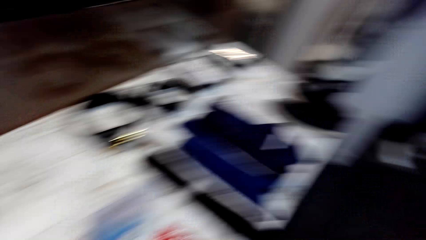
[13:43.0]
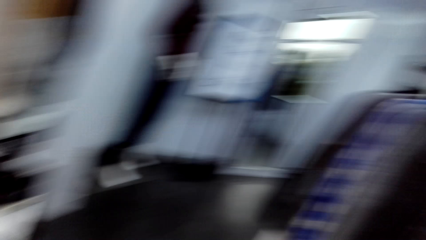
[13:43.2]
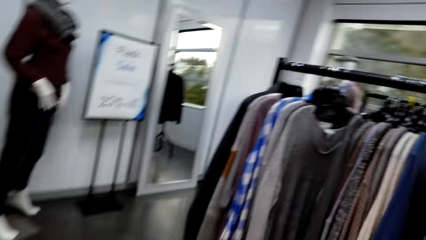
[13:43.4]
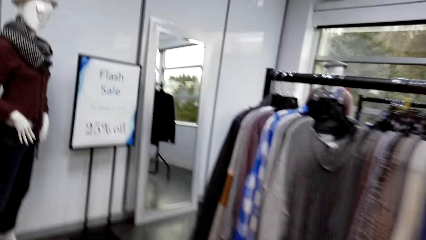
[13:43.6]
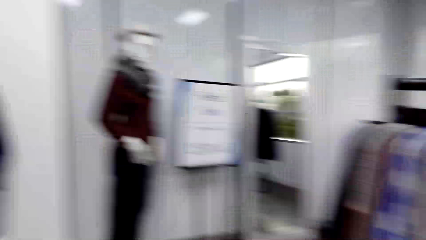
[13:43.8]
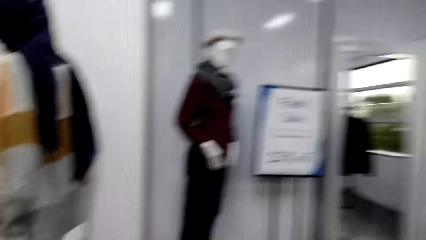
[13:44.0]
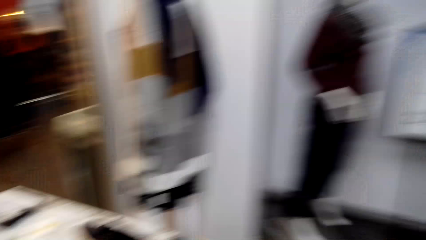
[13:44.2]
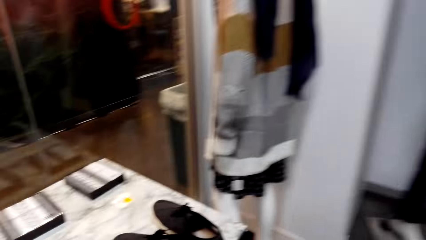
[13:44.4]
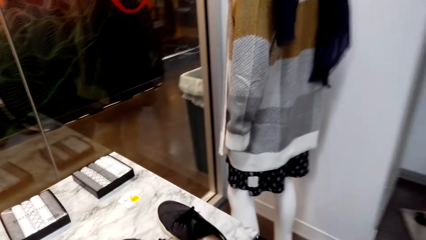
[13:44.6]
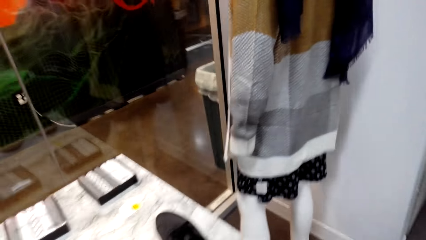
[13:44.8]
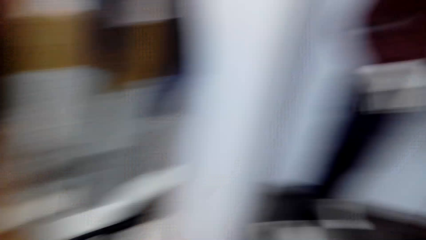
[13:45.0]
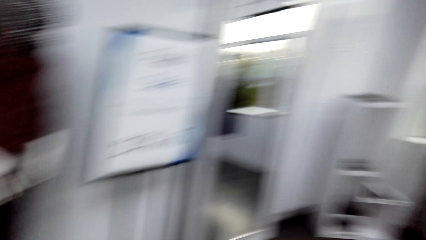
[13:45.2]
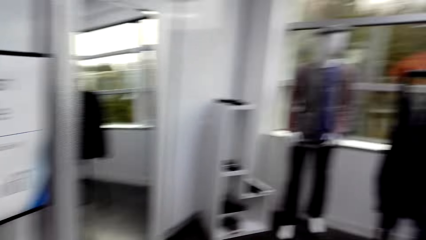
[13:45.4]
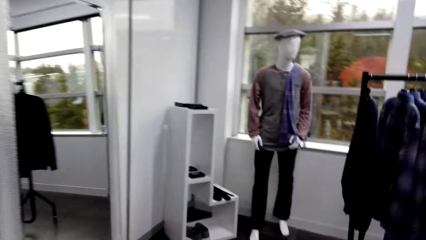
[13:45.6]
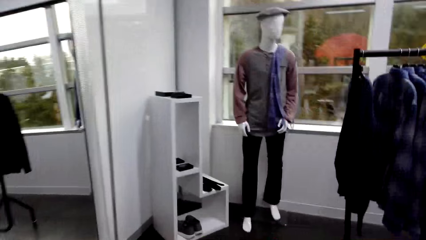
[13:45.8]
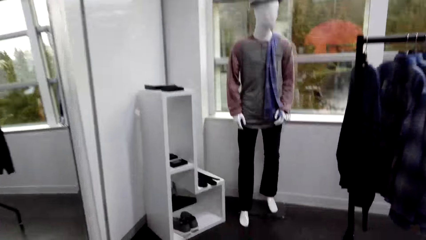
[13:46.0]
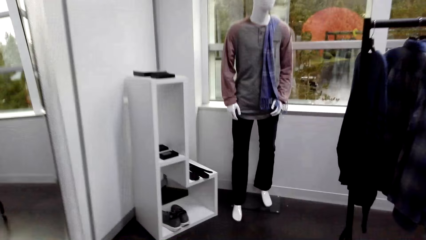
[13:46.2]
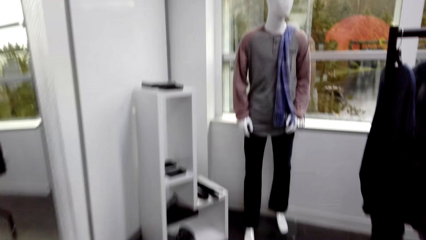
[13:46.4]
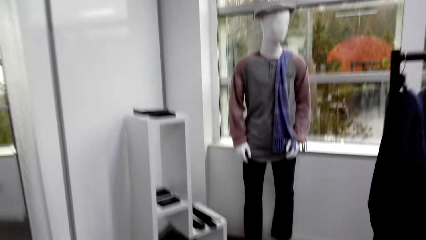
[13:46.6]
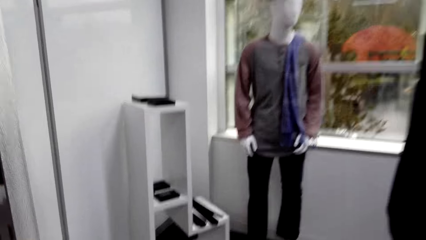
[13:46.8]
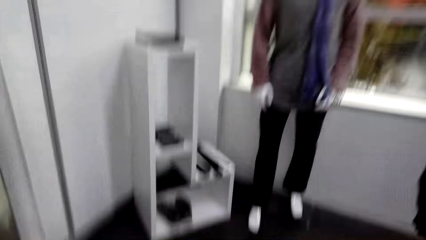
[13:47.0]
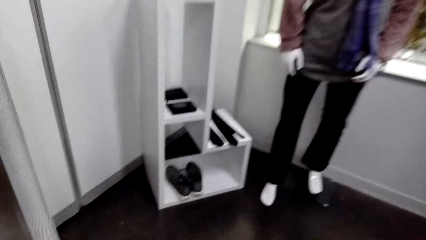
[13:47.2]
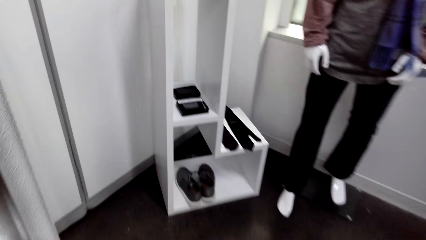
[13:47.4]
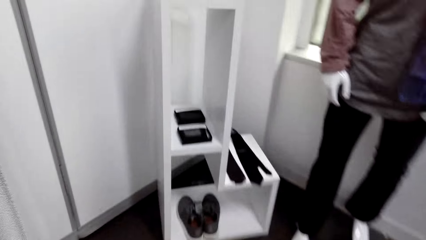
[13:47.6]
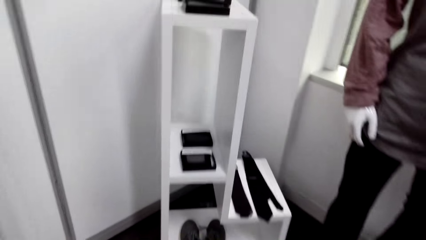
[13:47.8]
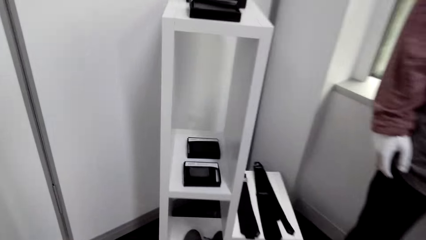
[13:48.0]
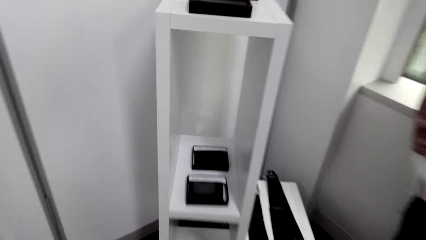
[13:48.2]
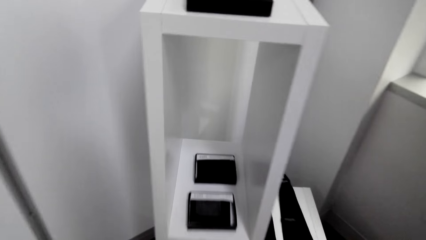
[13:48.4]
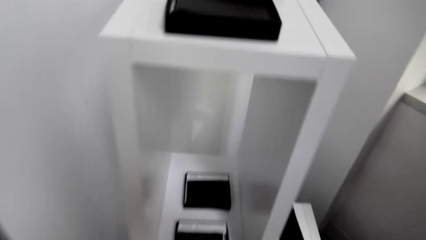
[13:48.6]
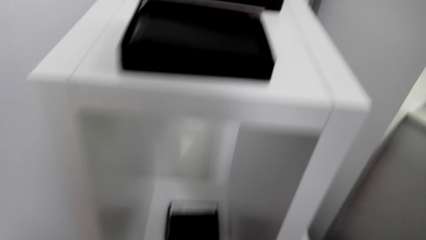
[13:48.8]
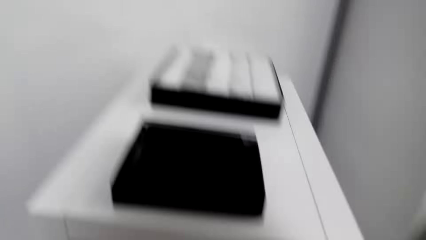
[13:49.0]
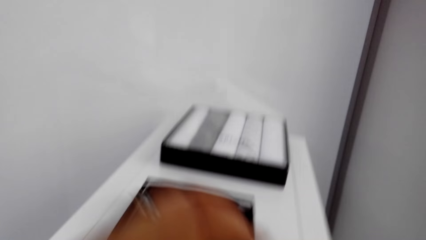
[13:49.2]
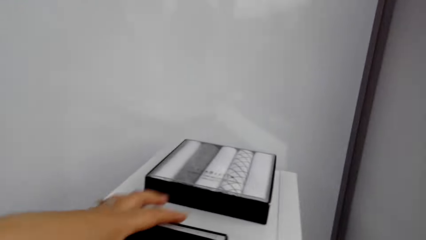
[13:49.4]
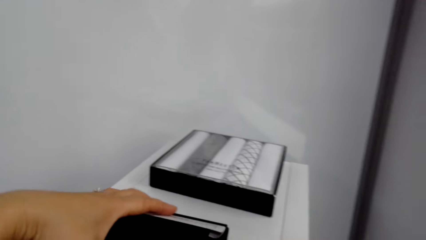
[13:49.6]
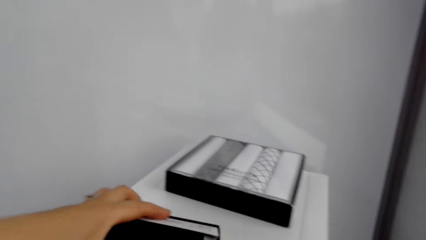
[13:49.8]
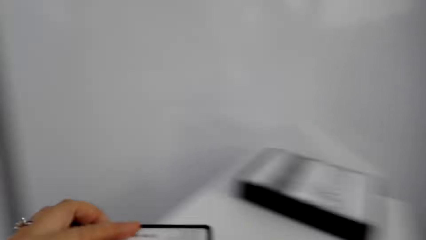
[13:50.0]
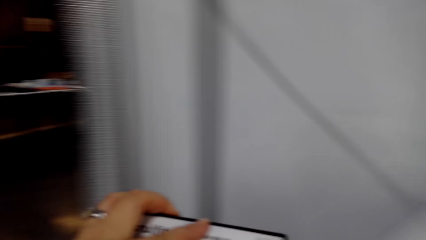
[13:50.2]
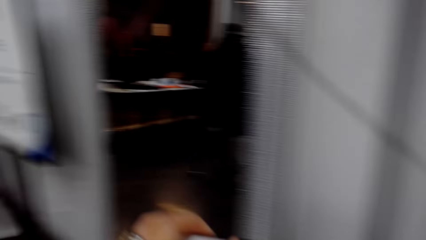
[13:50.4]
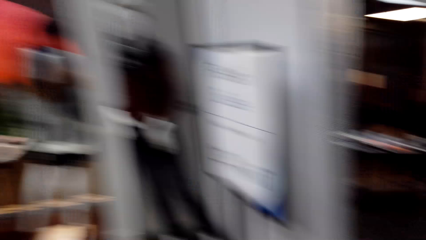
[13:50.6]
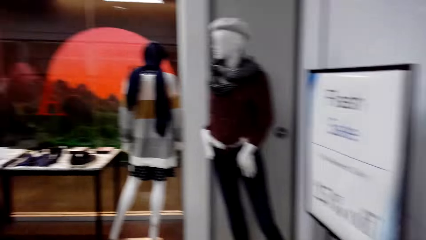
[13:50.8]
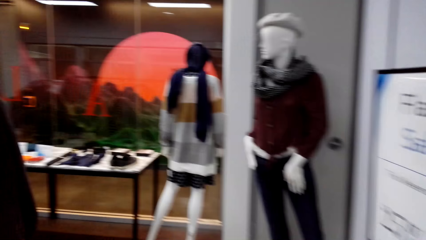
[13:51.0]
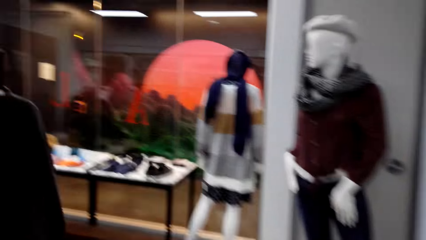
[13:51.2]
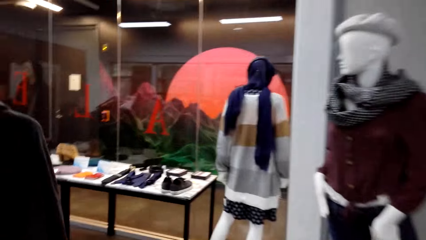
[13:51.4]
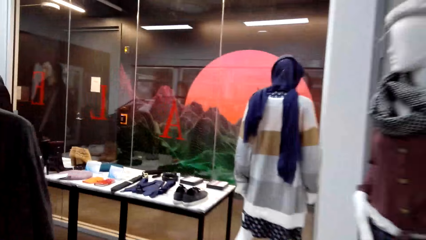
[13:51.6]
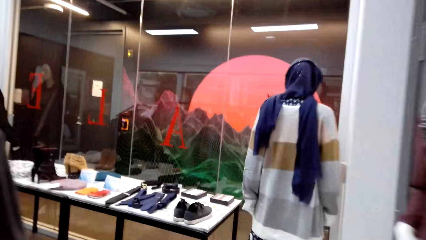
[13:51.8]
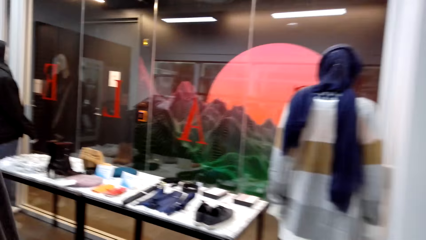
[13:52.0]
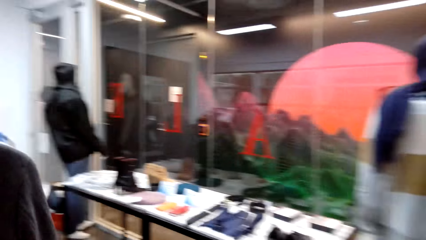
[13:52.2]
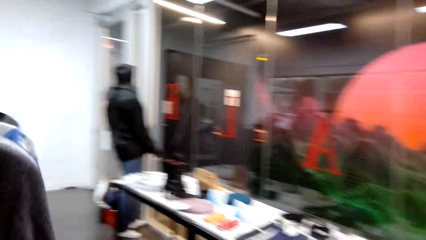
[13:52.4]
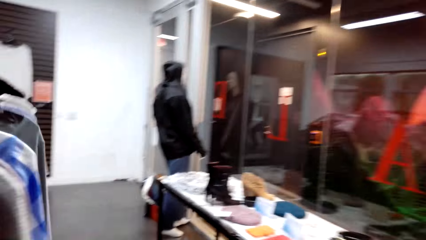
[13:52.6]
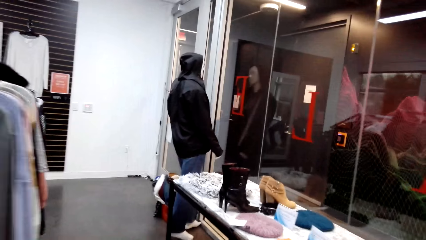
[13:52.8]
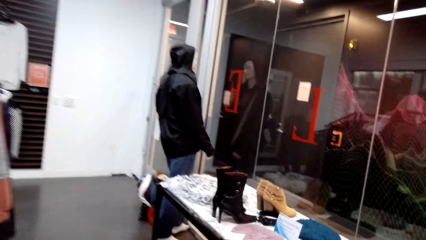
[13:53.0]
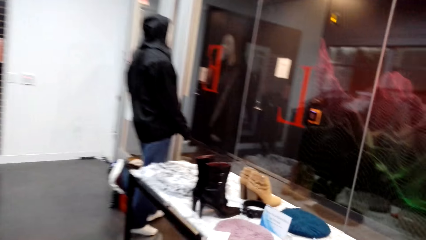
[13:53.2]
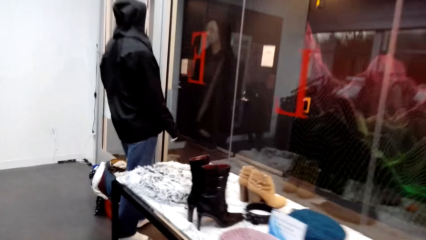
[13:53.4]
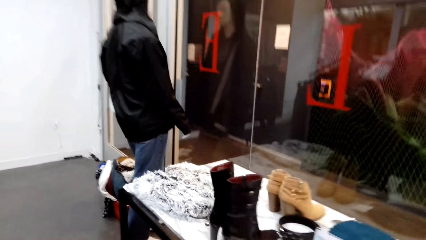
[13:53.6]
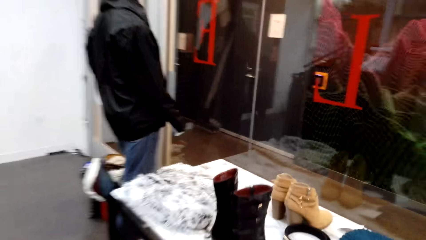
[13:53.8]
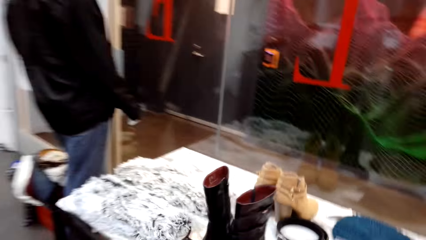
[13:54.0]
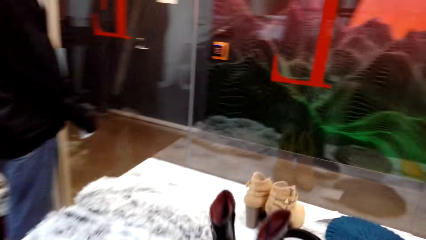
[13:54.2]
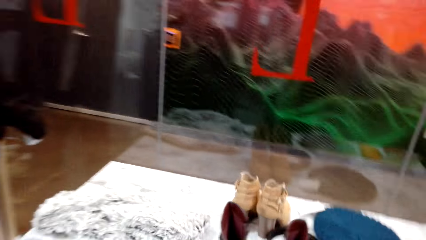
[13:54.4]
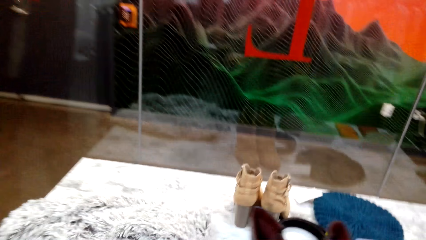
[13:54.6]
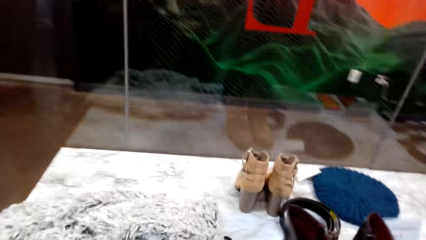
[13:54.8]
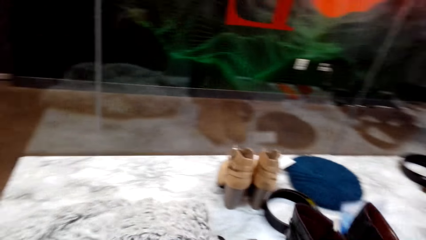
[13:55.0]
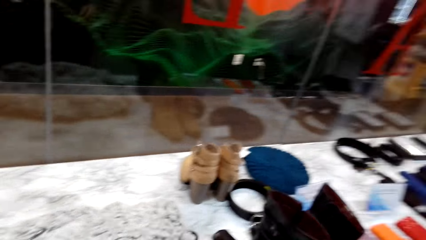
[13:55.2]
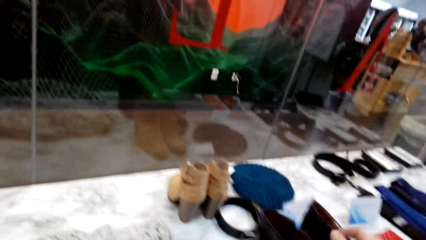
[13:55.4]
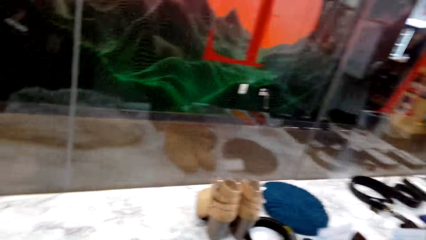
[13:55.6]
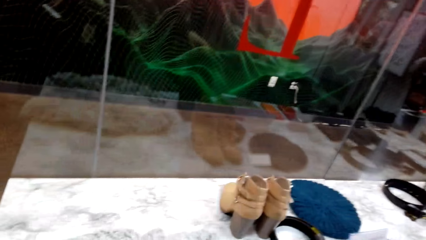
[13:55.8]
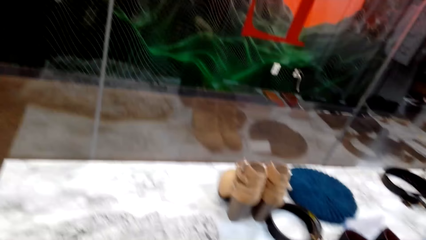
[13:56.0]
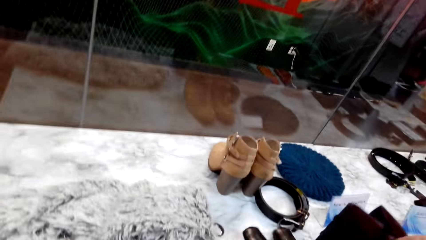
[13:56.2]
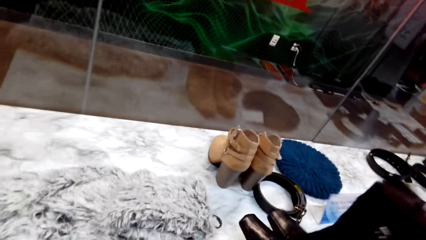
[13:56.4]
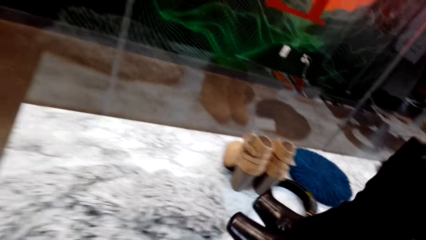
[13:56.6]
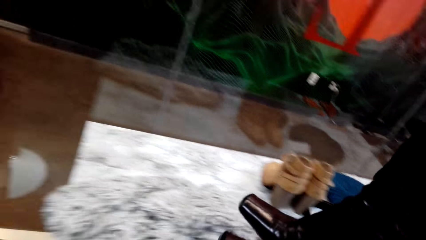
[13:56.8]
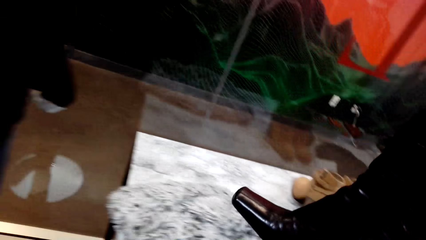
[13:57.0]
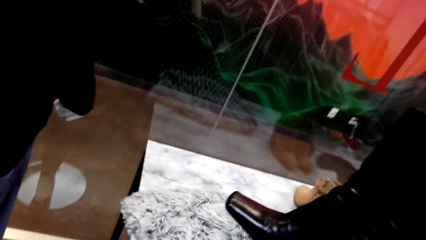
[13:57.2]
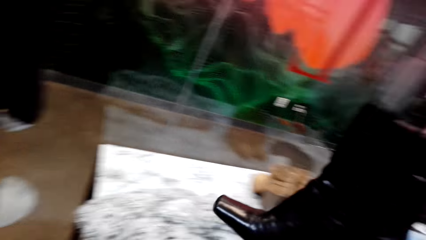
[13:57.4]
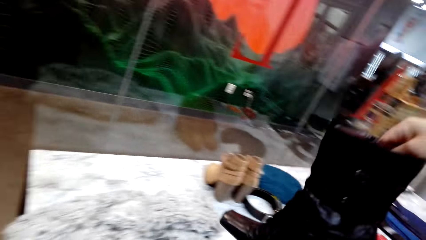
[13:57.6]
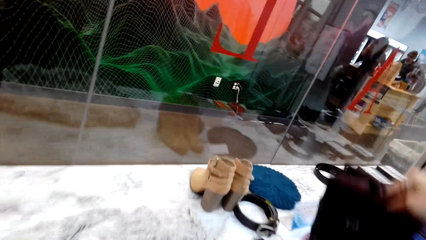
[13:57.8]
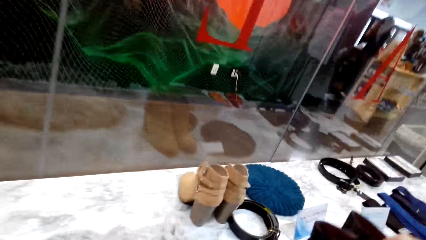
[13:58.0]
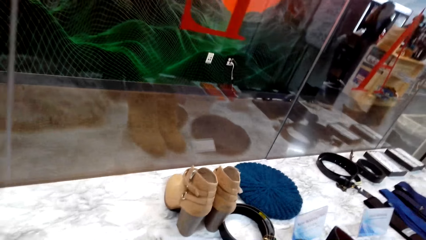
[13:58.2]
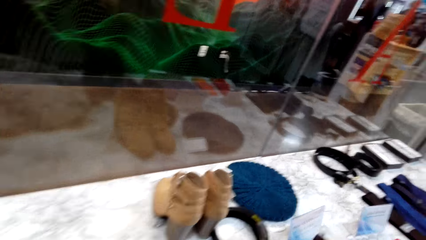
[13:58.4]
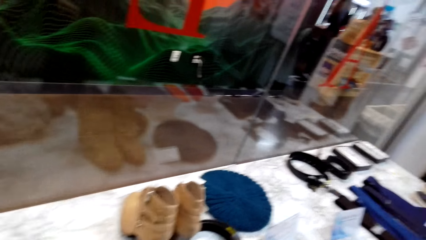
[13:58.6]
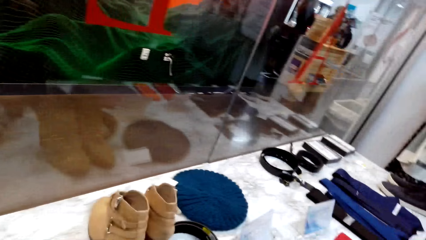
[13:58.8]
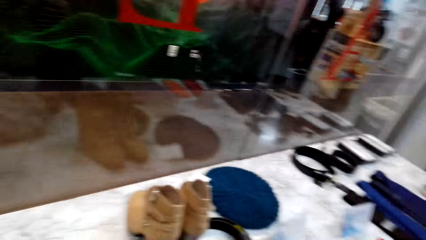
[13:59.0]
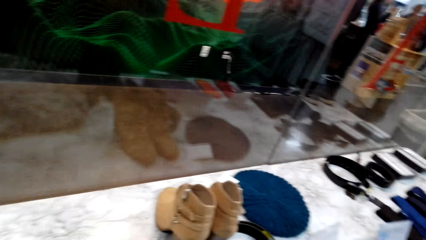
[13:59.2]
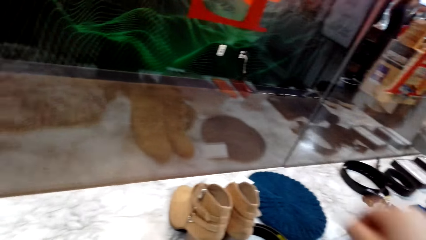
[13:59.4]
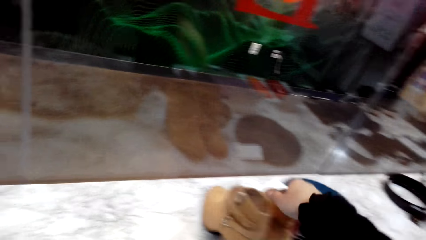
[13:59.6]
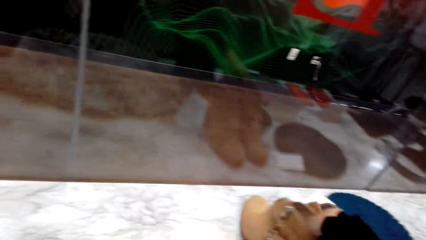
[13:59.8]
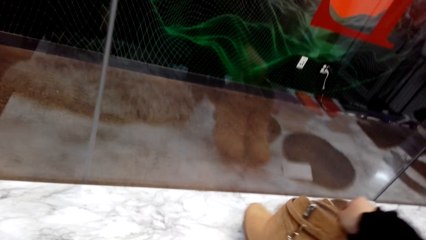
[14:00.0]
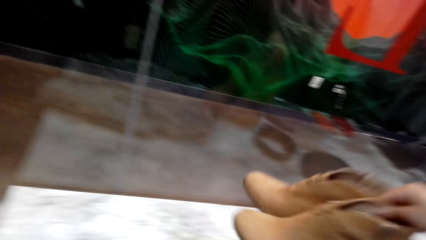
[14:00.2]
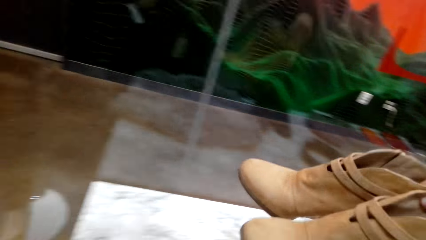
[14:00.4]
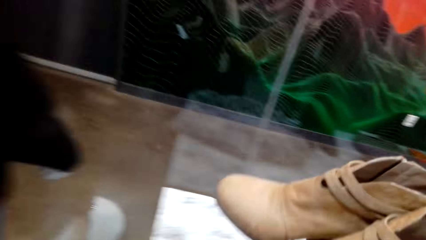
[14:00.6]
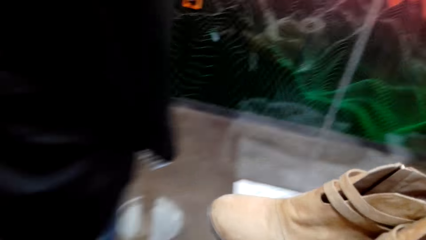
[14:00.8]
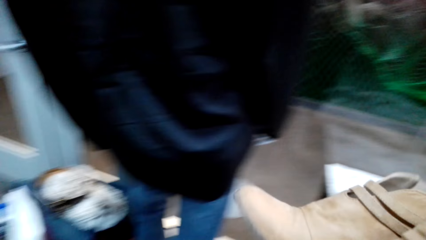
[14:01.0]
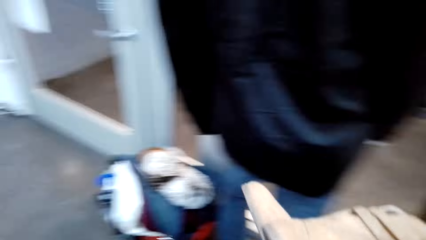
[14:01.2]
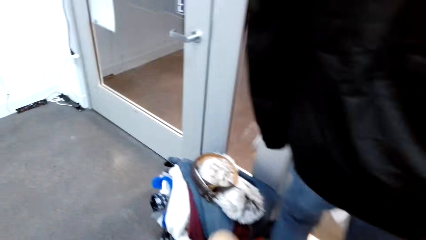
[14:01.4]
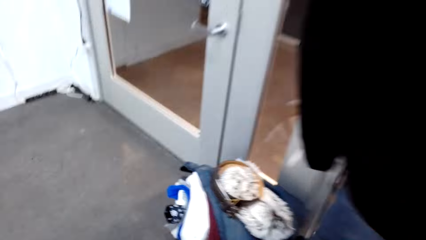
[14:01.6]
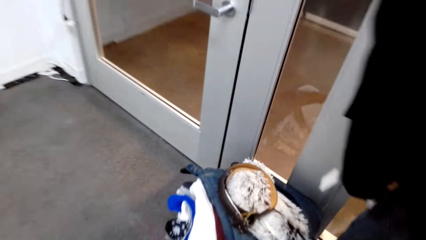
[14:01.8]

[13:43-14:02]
The camera wearer turns around. They walk in the room. They pick up a box or pouch from the wood top. They pick up boots or shoes from the table. They put the boots on the table. They pick up the boots from the table.
